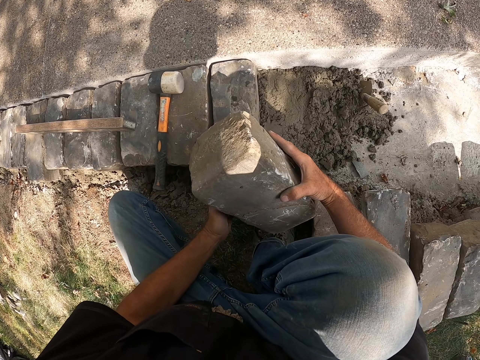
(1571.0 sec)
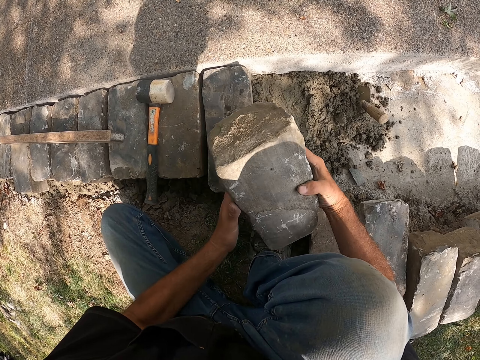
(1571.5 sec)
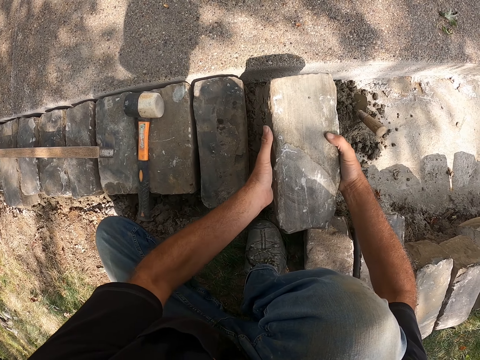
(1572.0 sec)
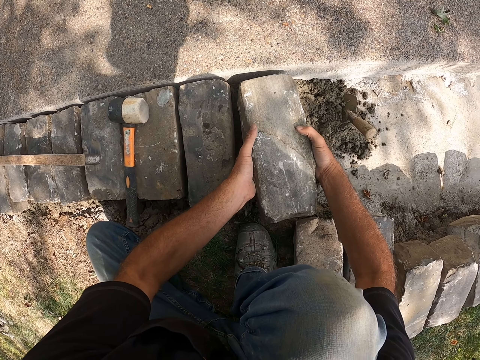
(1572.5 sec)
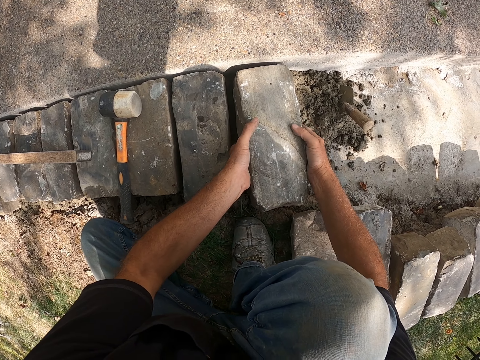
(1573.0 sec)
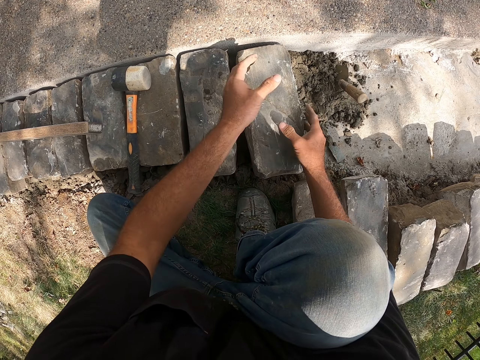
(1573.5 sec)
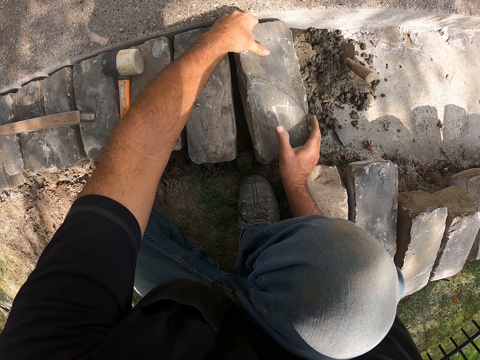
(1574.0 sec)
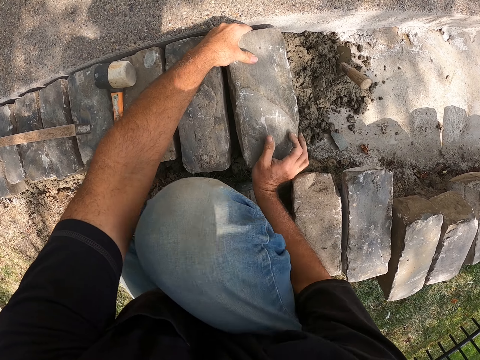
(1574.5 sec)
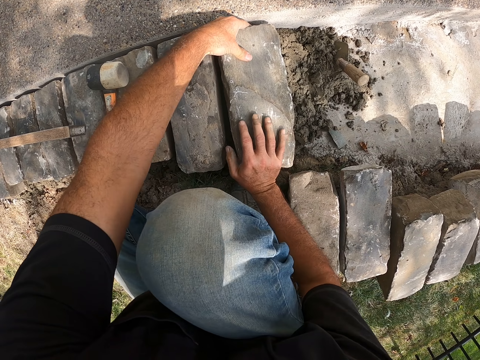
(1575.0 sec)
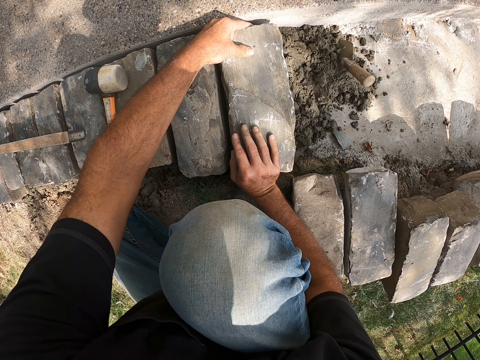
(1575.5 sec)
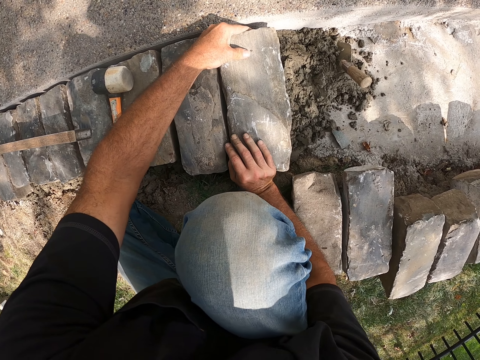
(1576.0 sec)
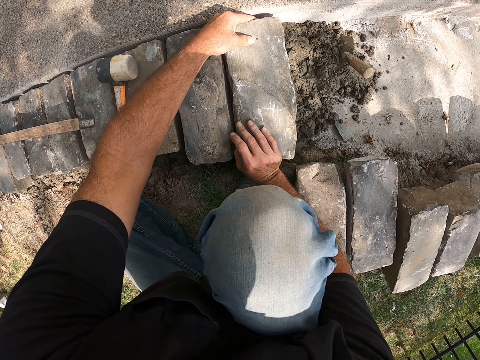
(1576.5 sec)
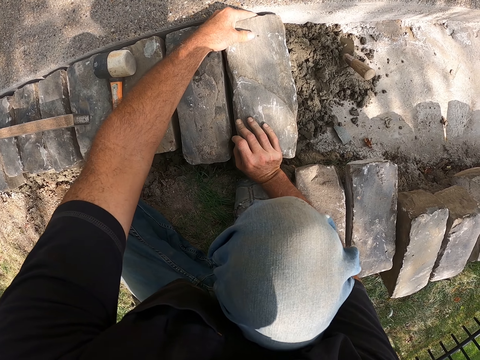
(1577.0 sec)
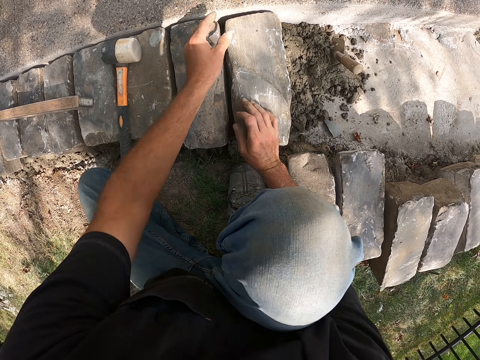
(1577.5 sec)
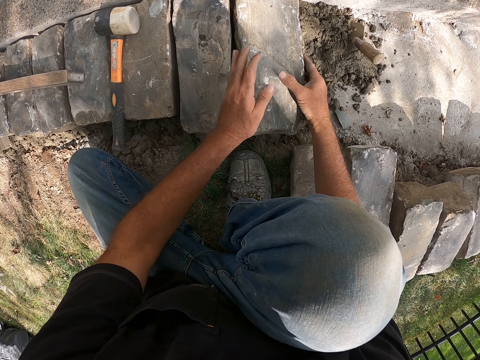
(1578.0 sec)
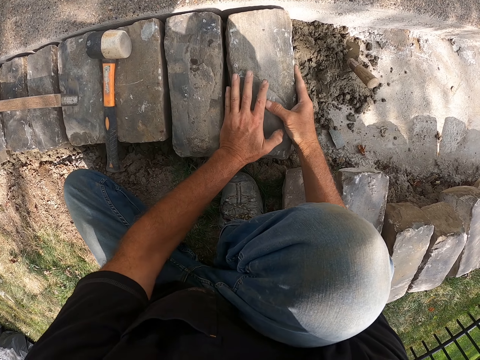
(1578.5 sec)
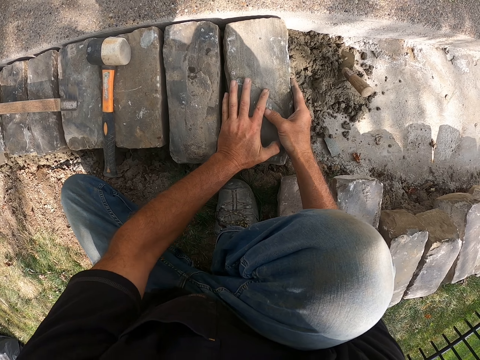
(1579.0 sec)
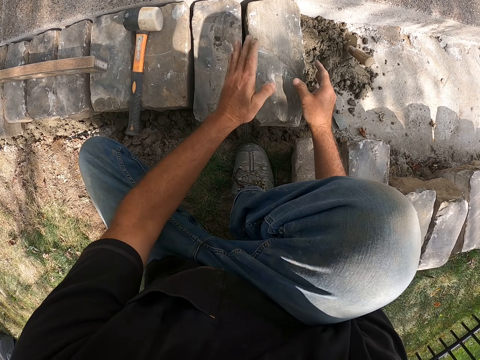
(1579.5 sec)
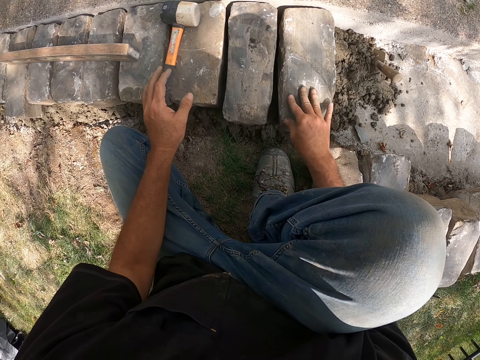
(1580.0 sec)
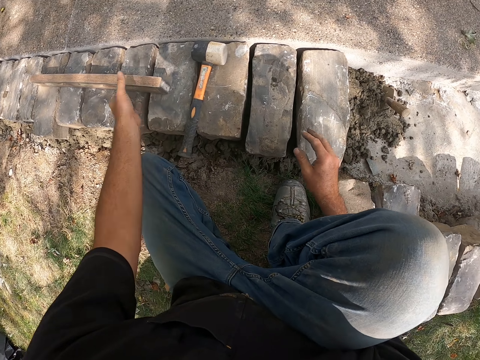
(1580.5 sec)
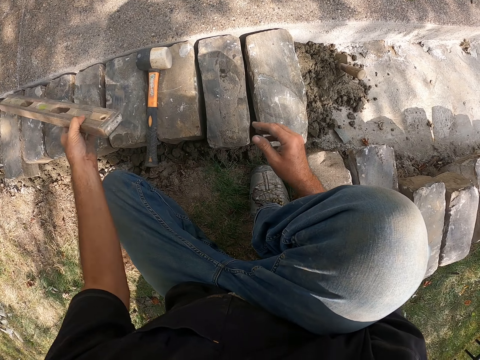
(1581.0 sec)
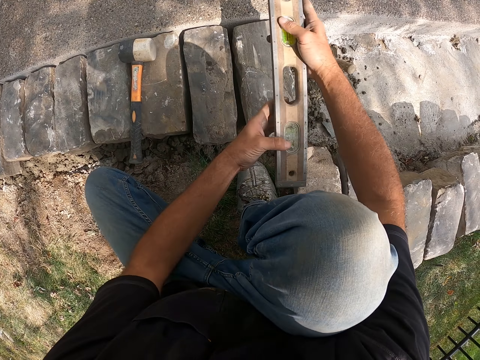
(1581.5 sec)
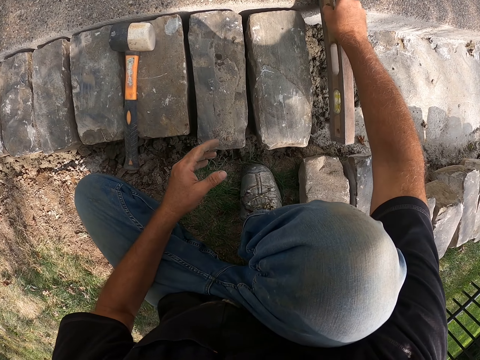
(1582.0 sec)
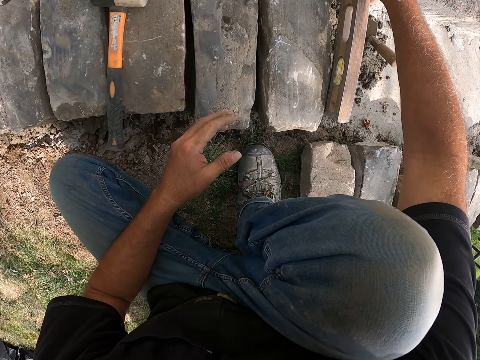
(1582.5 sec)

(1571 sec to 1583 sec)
The camera wearer adjusts a block on the ground. A man walks around a construction site. The camera wearer adjusts the block on the ground again. They pick up a meter level.

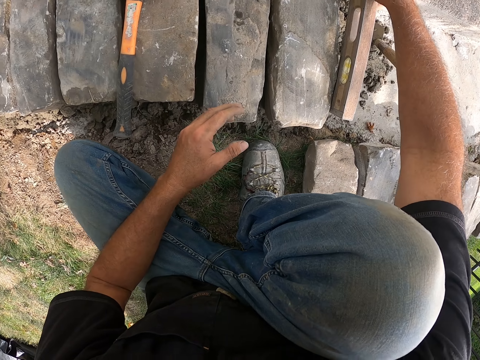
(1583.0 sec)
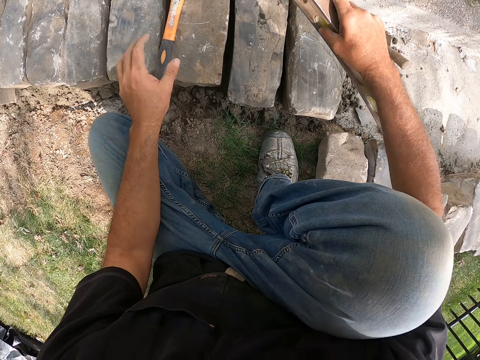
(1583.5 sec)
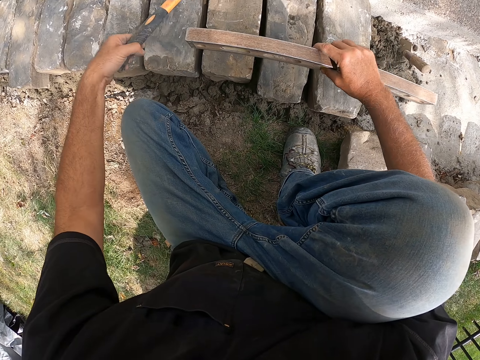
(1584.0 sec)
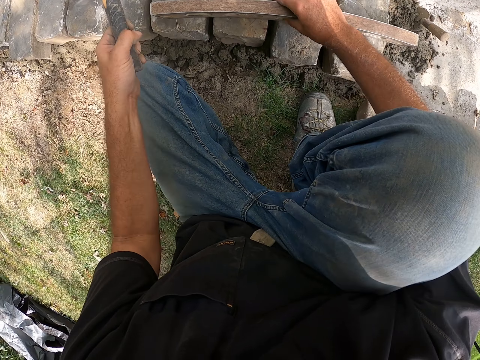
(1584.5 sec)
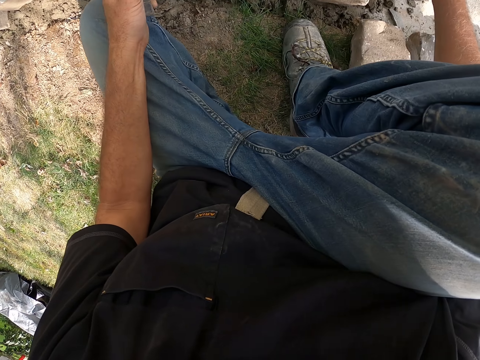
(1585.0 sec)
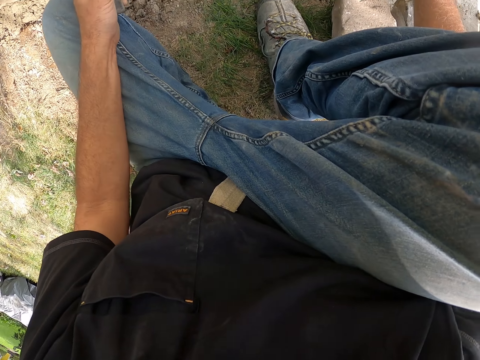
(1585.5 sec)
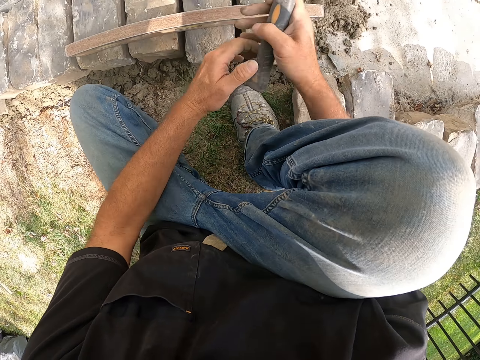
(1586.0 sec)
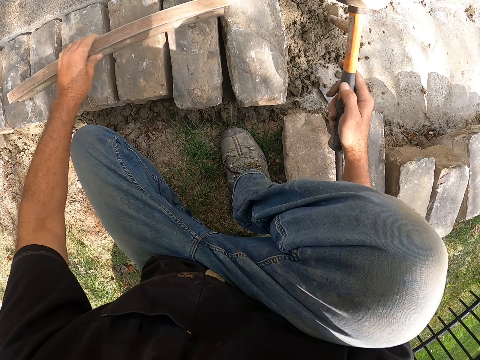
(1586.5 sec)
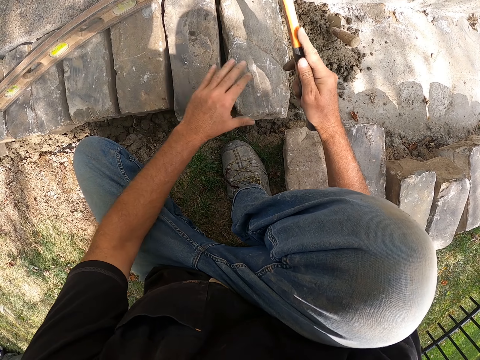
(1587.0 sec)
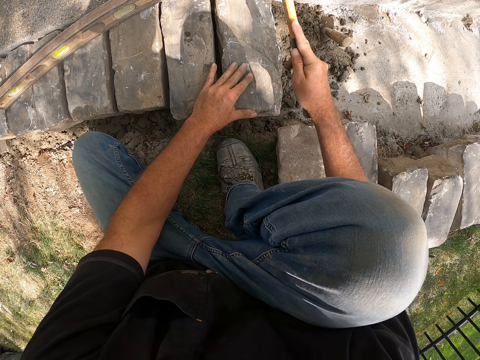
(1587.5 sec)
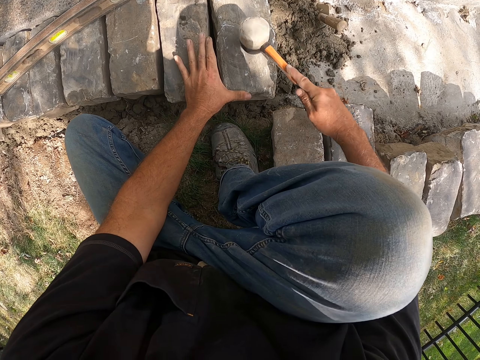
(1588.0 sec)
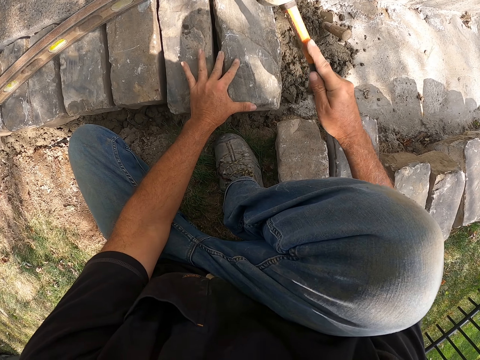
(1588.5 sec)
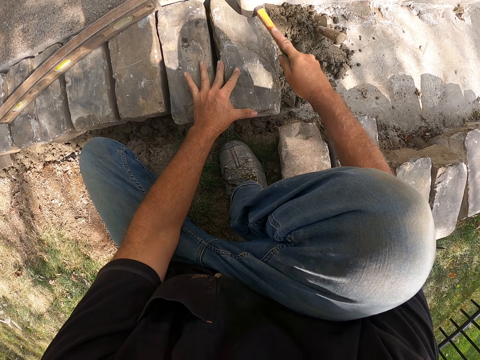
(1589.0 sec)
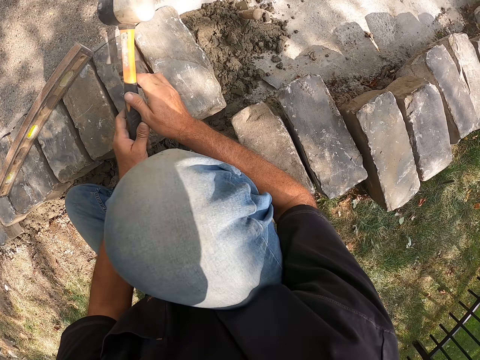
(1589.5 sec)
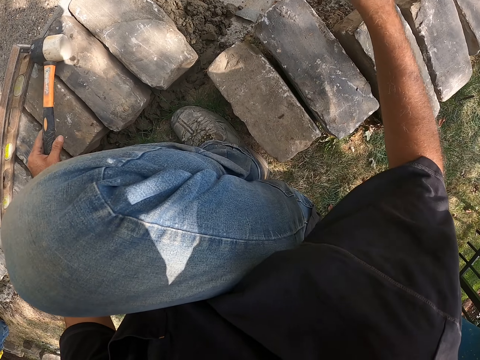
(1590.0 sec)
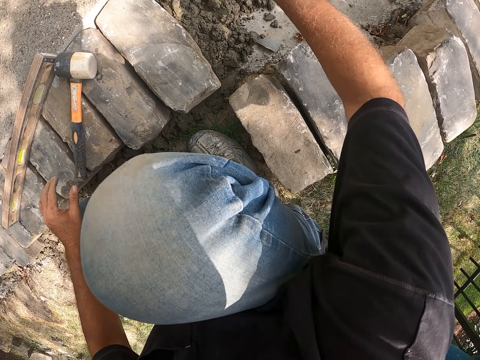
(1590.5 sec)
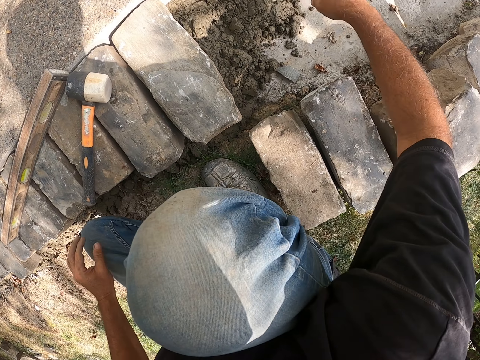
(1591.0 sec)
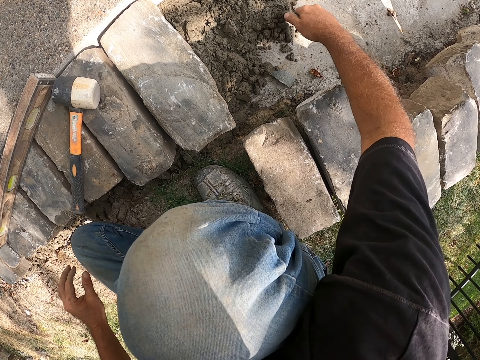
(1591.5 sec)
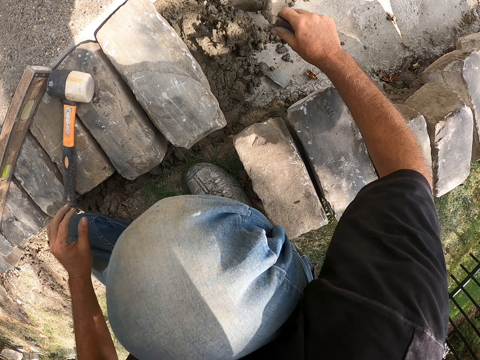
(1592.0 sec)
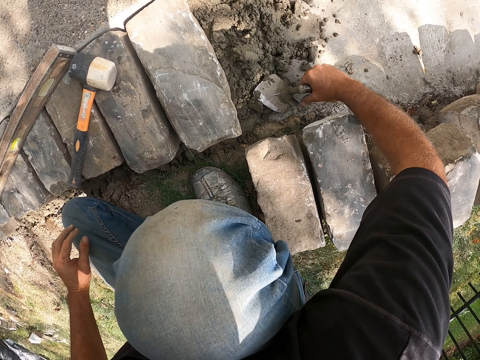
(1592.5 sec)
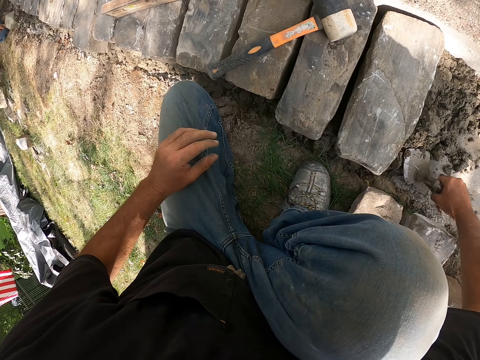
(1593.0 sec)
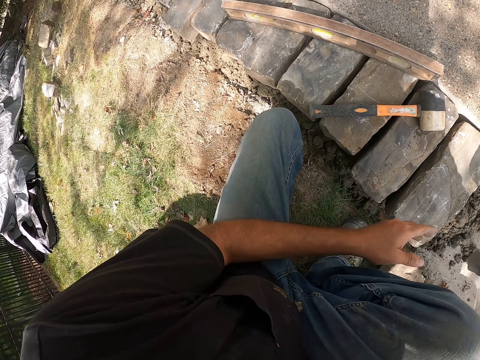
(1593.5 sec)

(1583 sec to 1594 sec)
The camera wearer measures a block with the meter level. They put down the meter level, look around a construction site, move the meter level, hit the block with a hammer, and put down the hammer. They mix cement on the ground. They pick up a trowel from the ground.
